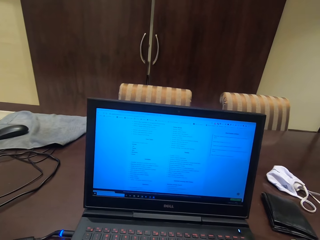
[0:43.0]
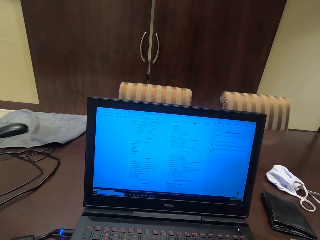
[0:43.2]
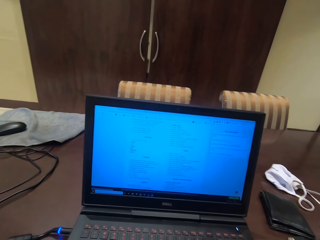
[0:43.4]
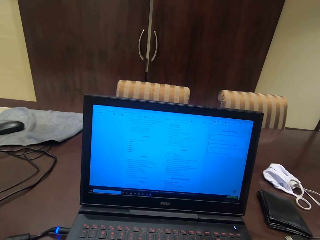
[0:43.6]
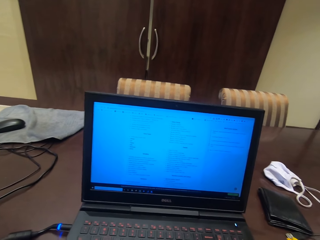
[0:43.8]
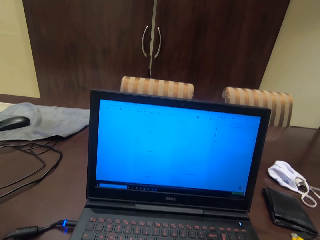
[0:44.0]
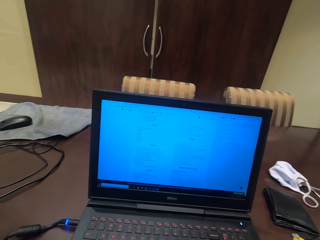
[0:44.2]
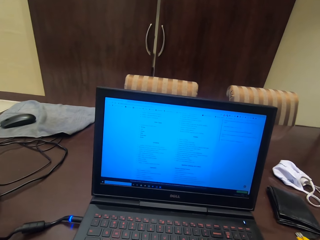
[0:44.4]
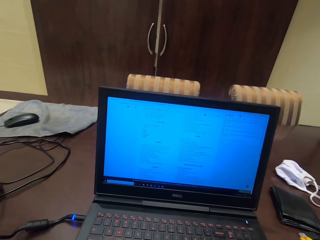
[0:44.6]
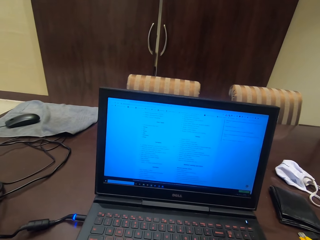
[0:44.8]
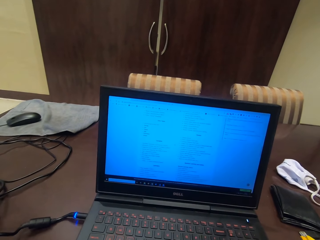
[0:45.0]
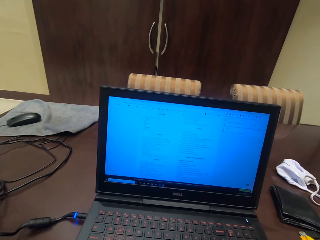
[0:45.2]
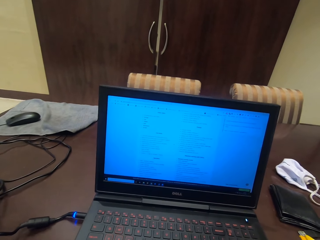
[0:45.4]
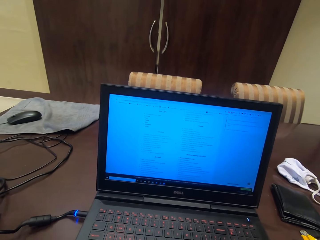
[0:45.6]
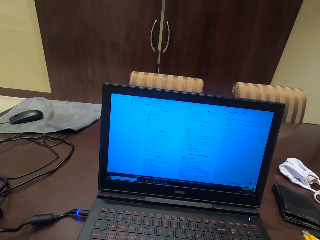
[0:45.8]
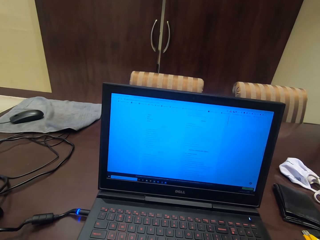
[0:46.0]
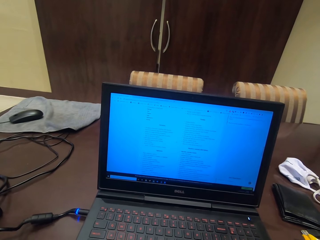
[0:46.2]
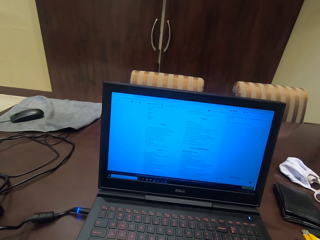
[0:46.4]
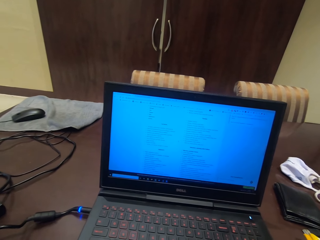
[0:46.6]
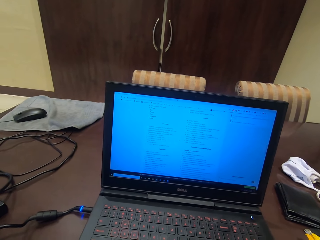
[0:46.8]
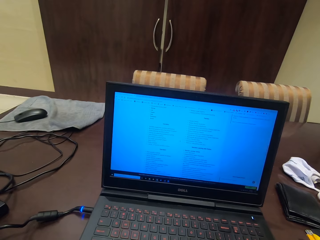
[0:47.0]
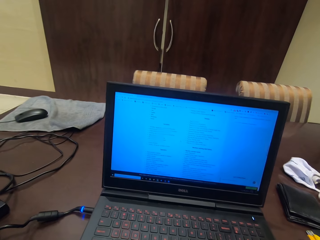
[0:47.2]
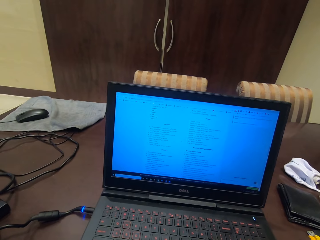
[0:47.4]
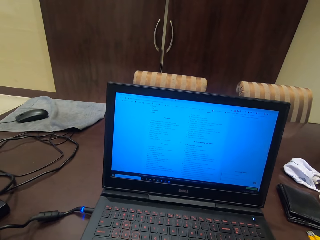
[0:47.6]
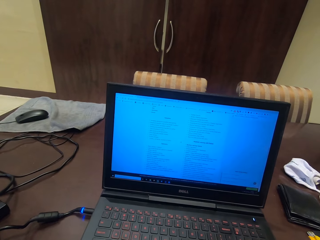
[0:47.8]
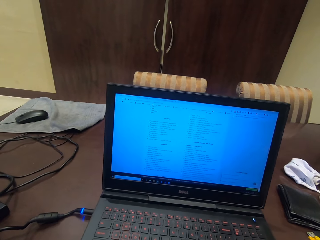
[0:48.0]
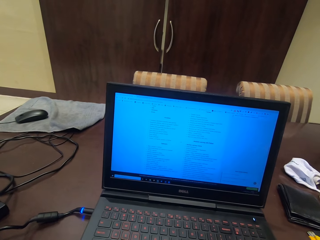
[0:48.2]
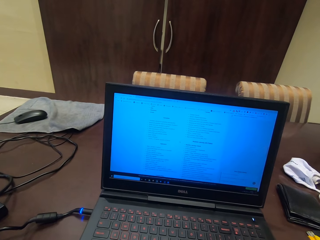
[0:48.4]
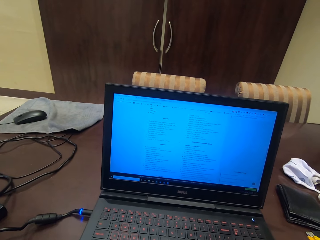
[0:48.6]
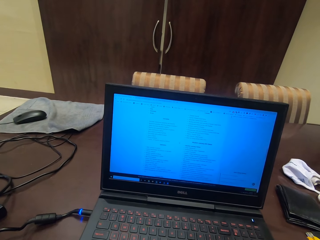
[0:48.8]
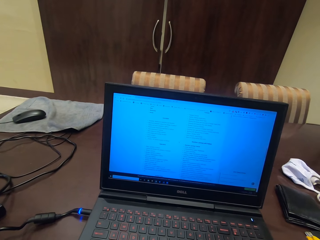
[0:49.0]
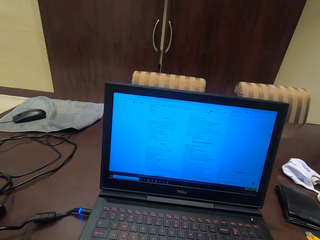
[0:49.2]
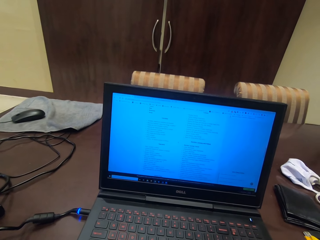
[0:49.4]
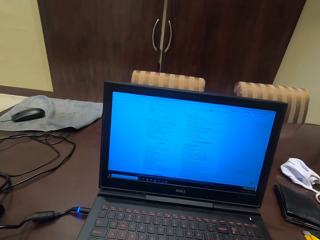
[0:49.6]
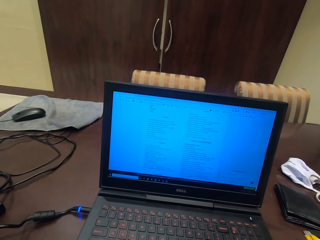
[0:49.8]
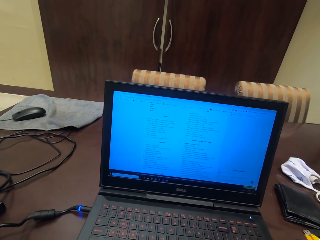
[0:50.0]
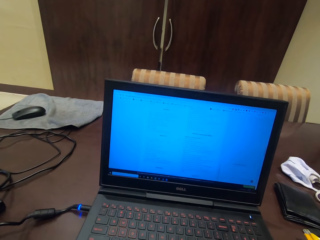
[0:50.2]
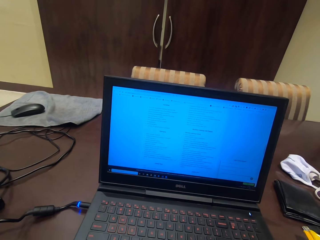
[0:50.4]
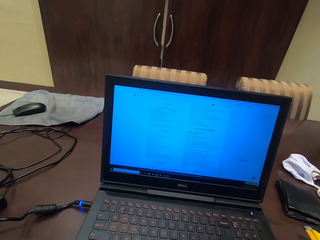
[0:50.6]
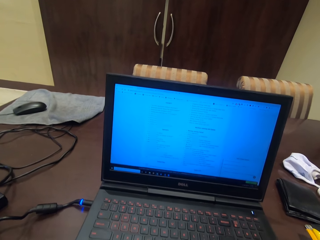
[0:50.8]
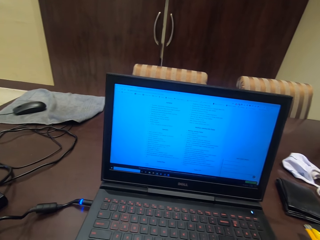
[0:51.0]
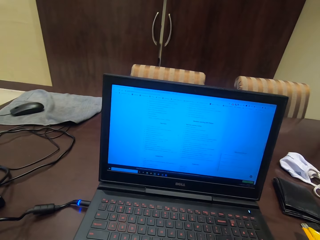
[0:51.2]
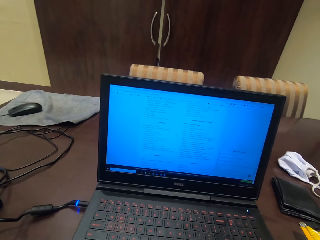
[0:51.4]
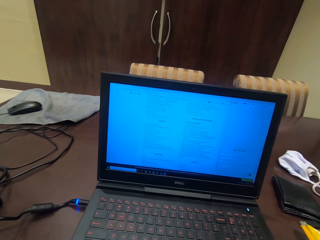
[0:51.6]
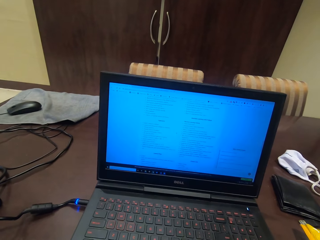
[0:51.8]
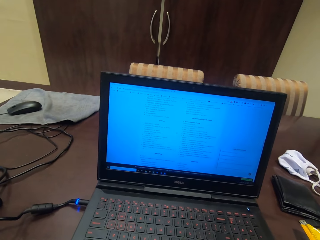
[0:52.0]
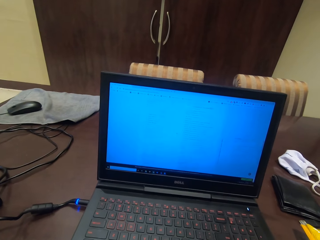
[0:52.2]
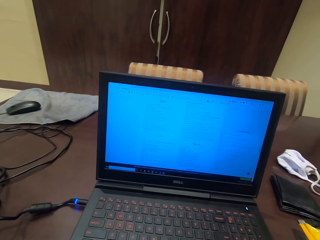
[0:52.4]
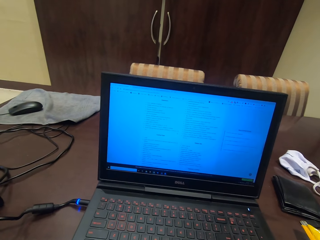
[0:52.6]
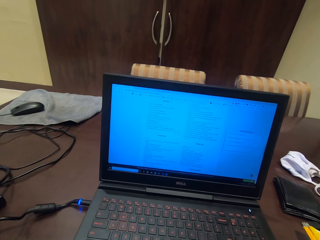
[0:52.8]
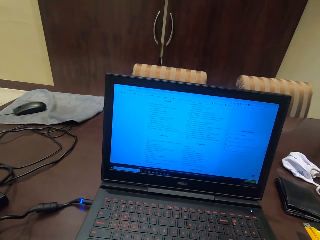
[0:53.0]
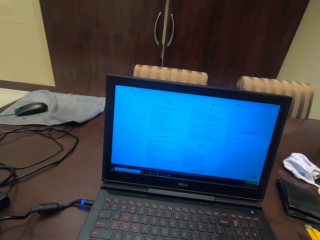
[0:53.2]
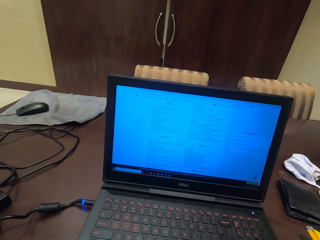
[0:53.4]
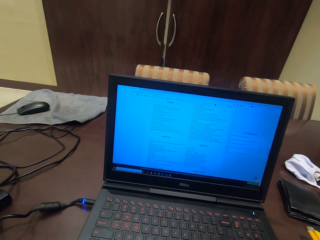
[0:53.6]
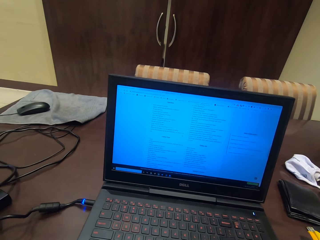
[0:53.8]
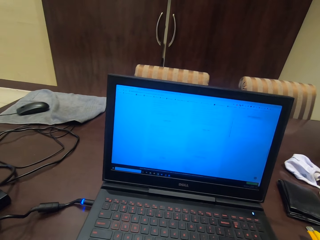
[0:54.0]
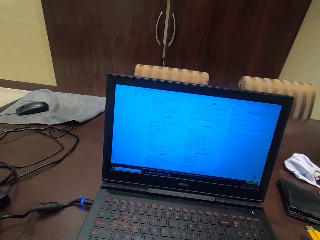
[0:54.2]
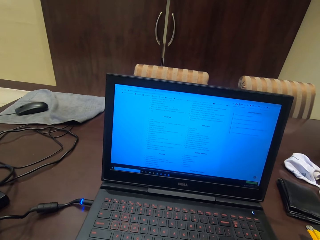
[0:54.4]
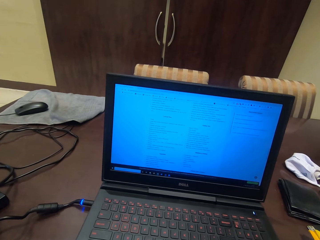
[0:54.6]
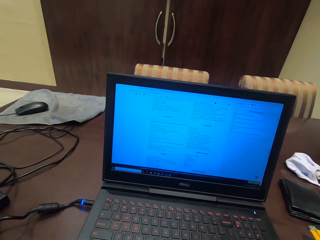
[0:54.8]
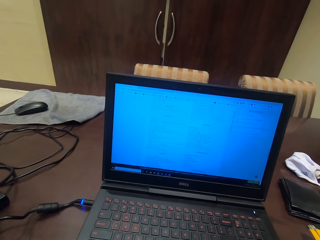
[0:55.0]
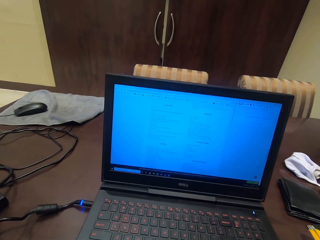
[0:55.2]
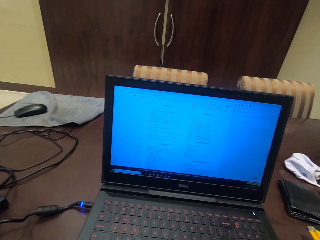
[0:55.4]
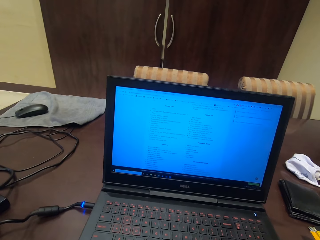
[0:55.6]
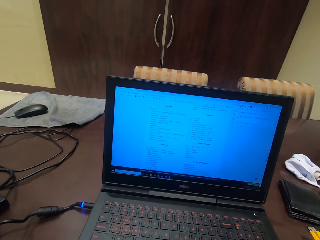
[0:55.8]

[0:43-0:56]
The camera wearer scrolls the laptop.

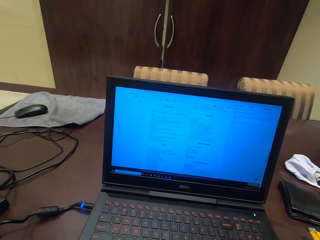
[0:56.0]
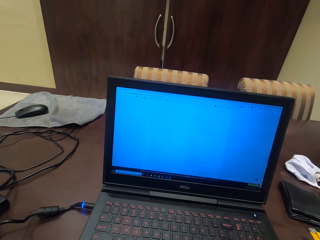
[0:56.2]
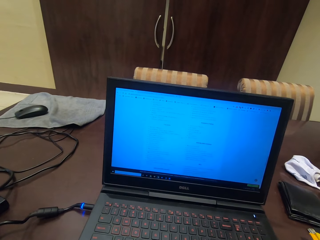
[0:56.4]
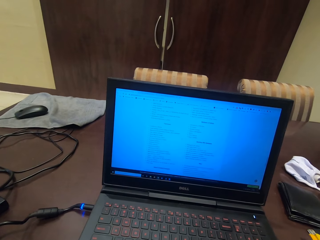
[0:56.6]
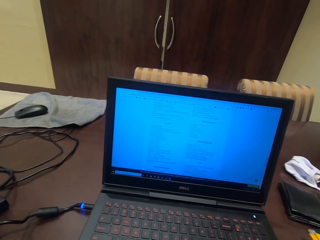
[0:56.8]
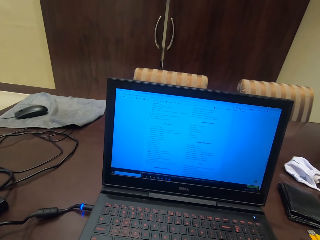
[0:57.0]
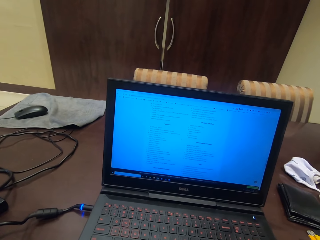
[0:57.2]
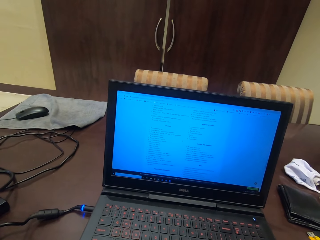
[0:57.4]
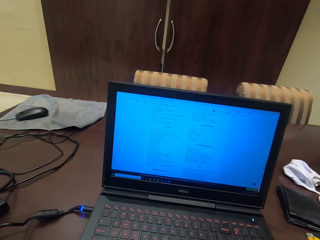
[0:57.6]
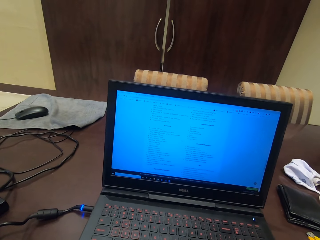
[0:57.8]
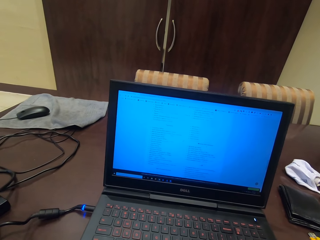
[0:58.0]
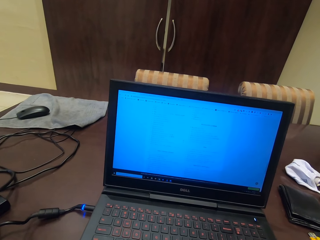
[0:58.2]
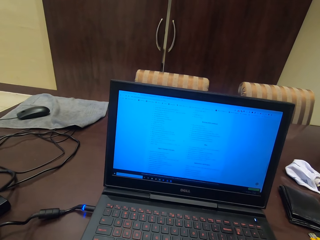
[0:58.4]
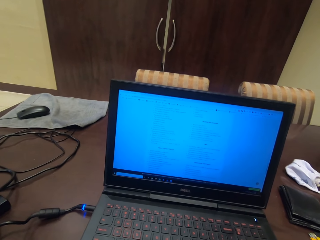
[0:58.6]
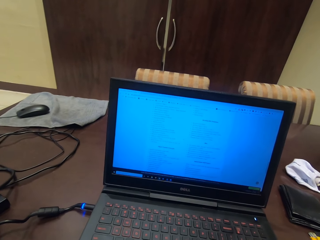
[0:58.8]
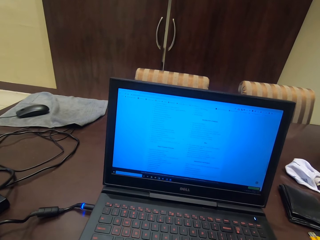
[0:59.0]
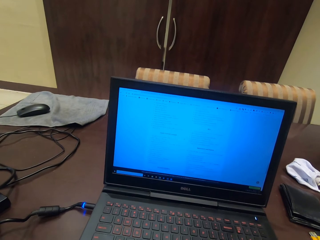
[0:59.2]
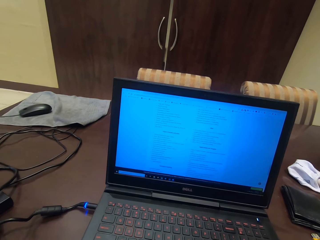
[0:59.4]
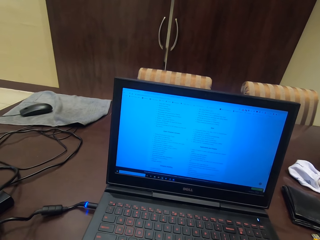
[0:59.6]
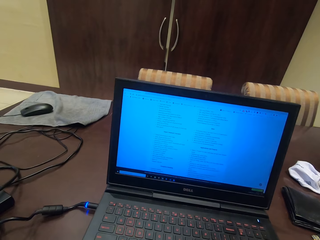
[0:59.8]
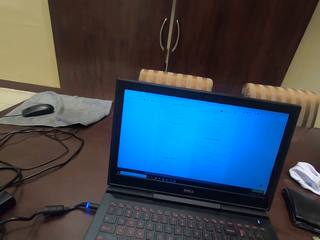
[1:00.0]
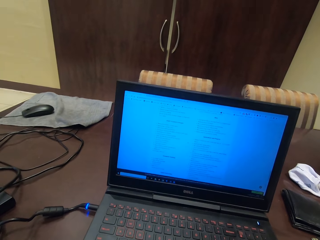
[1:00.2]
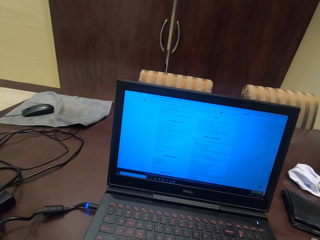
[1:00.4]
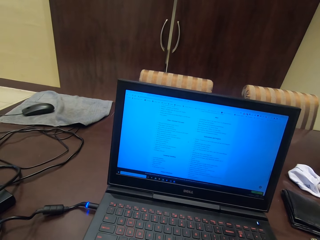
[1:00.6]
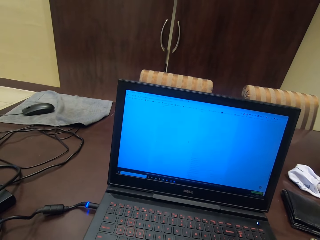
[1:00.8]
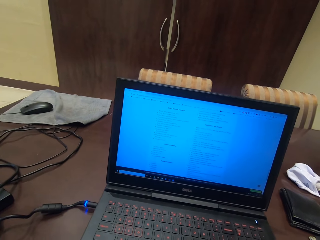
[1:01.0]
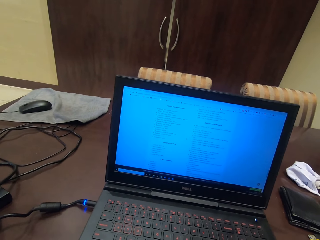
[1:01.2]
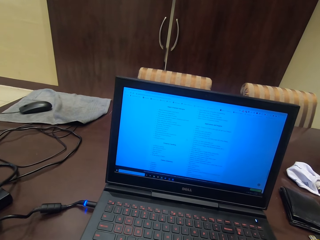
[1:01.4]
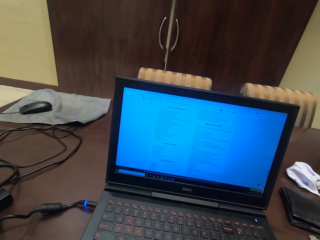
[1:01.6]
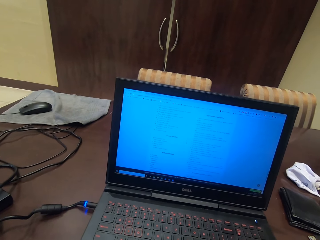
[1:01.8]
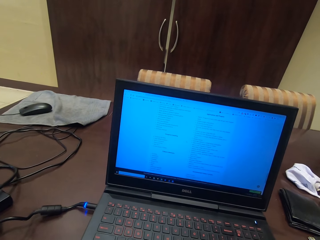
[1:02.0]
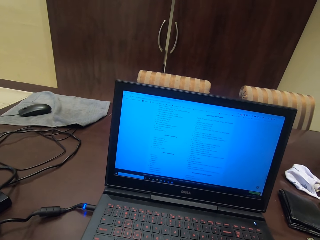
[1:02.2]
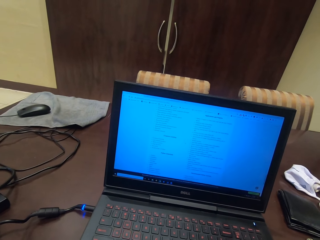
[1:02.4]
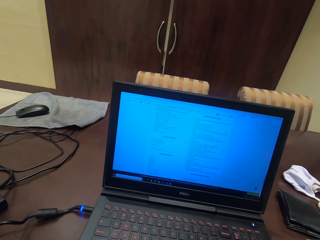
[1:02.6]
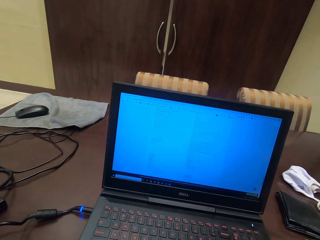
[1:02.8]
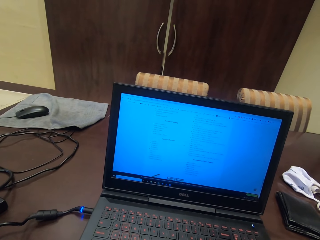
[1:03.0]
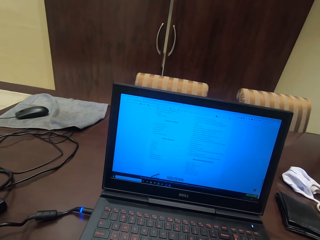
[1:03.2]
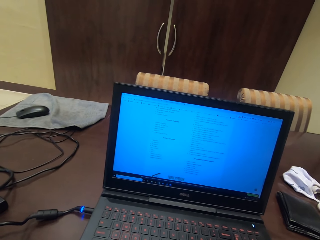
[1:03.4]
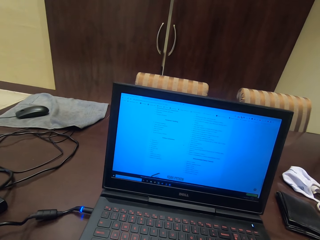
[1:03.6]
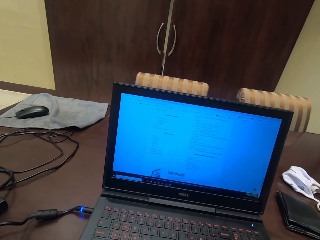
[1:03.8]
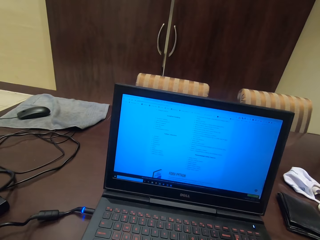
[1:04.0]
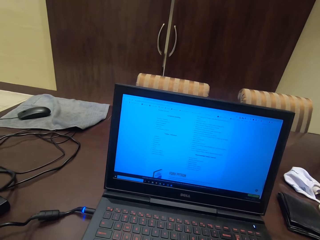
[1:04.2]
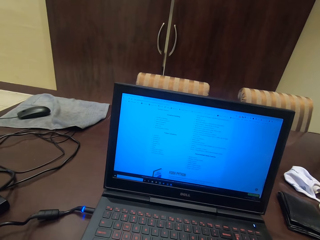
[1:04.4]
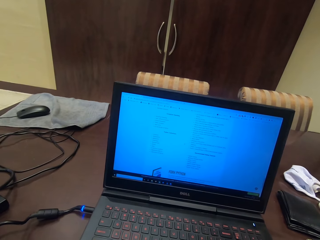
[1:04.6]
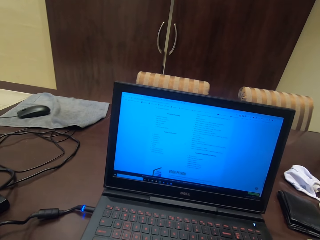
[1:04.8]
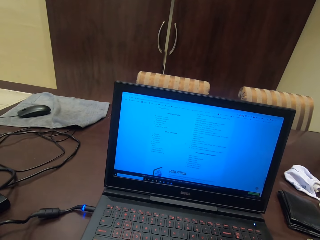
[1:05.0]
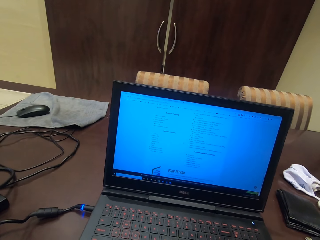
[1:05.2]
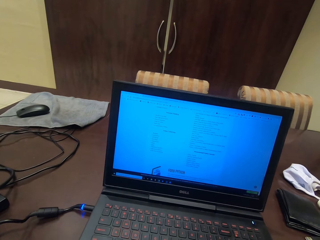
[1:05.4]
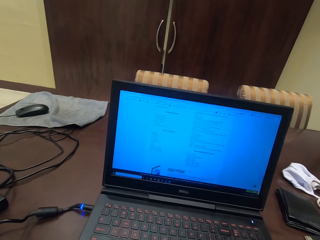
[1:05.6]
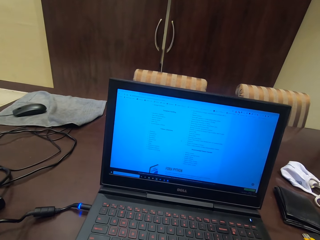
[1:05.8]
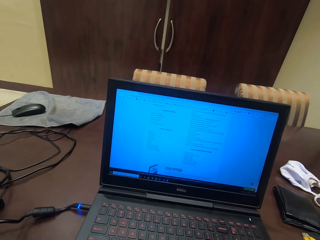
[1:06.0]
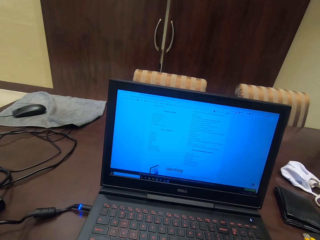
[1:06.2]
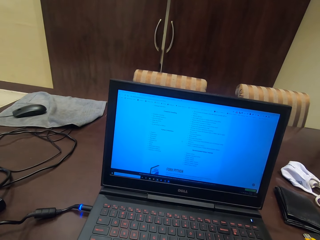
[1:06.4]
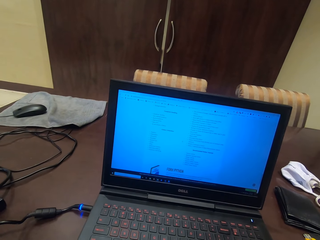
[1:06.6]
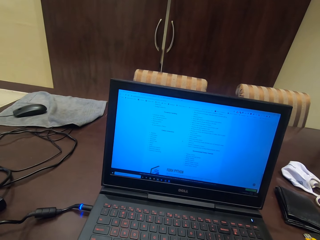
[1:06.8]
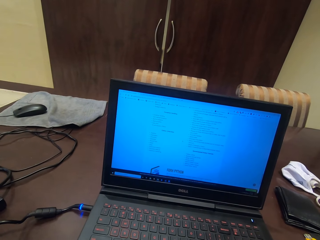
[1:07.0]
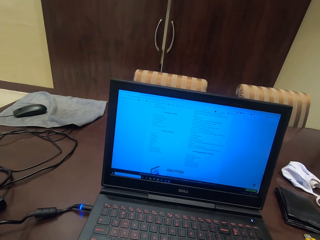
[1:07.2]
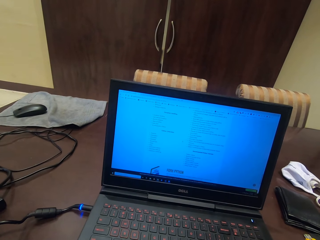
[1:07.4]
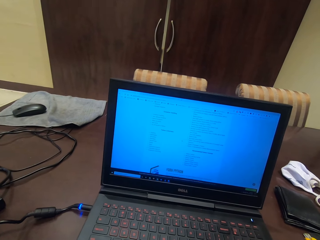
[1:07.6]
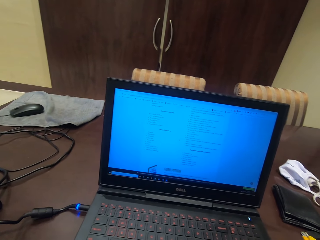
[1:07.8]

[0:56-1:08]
The camera wearer reads the notes inside the laptop.
